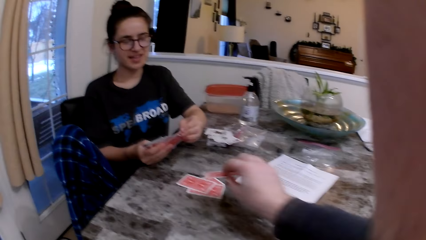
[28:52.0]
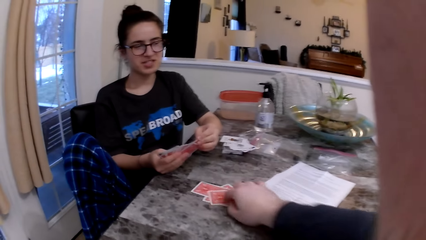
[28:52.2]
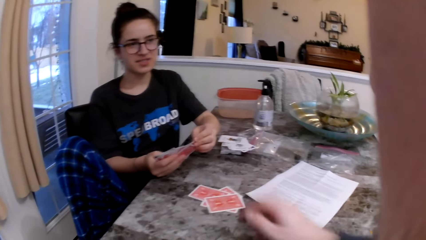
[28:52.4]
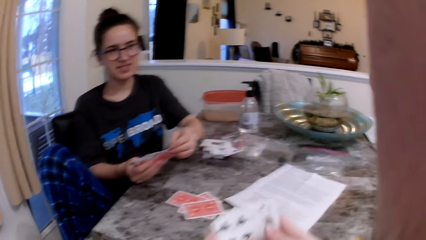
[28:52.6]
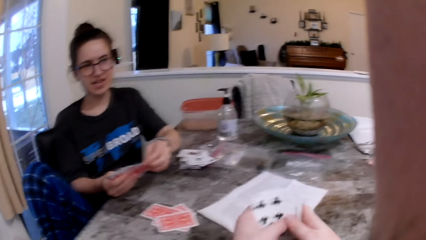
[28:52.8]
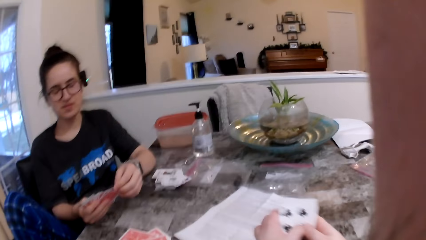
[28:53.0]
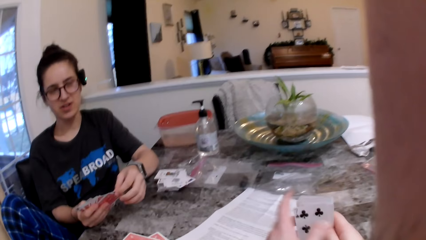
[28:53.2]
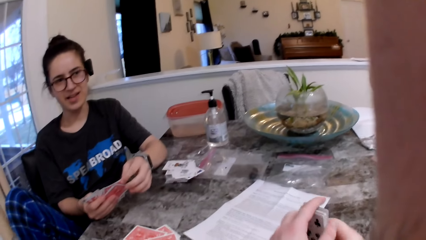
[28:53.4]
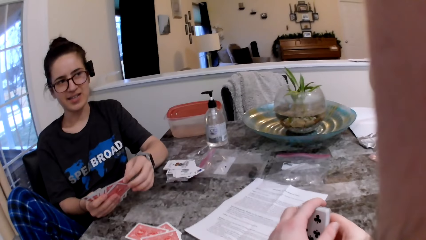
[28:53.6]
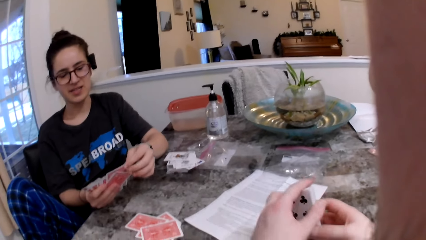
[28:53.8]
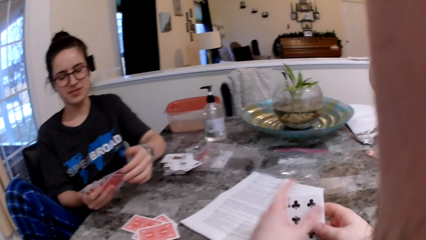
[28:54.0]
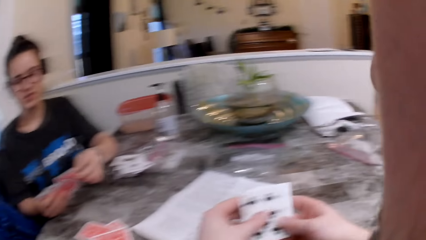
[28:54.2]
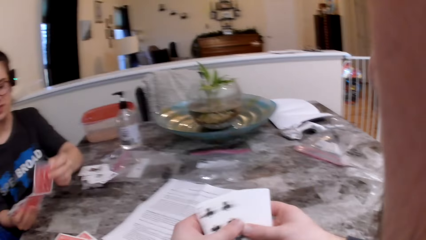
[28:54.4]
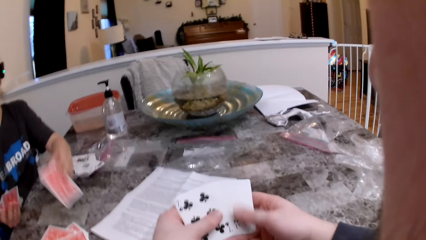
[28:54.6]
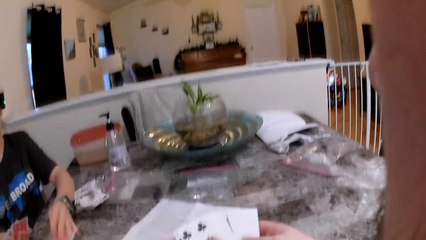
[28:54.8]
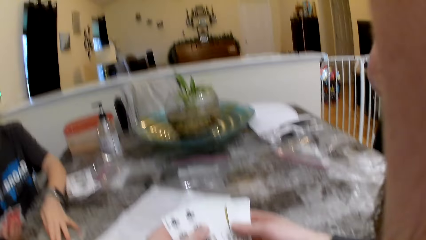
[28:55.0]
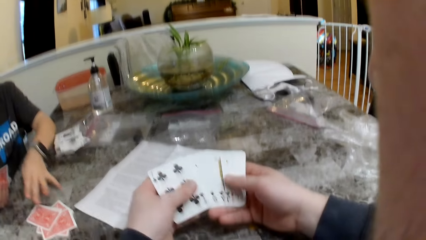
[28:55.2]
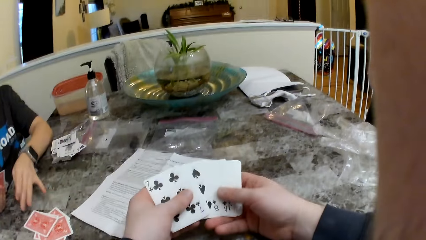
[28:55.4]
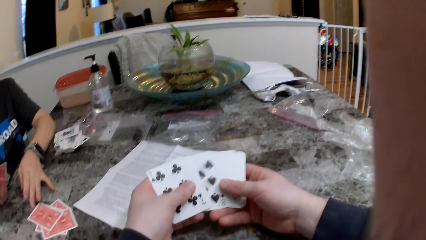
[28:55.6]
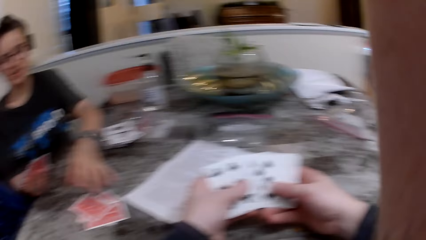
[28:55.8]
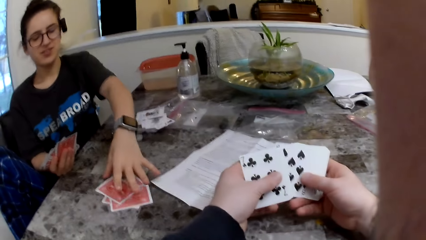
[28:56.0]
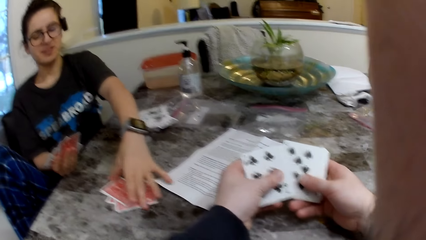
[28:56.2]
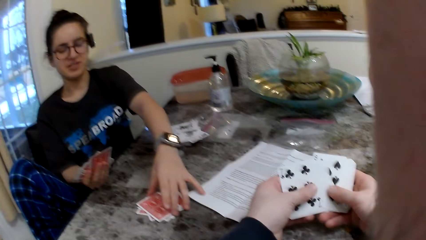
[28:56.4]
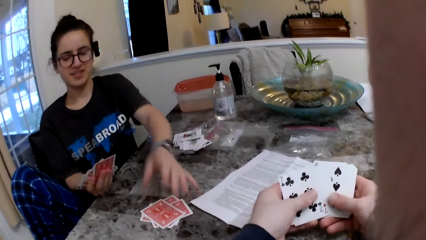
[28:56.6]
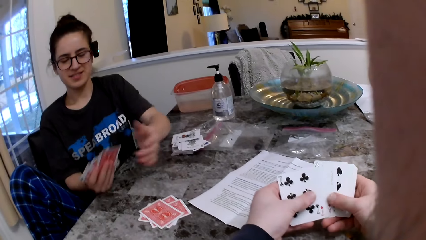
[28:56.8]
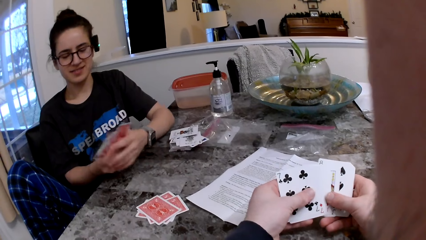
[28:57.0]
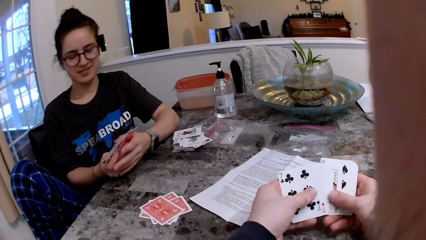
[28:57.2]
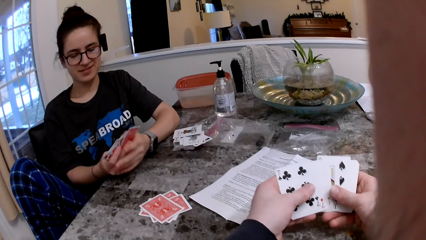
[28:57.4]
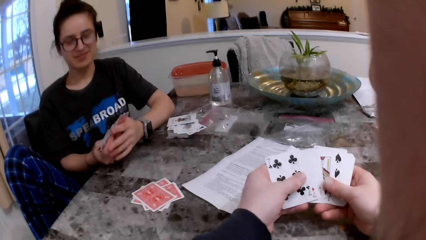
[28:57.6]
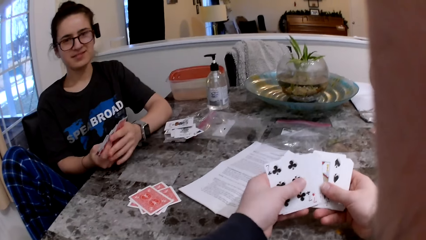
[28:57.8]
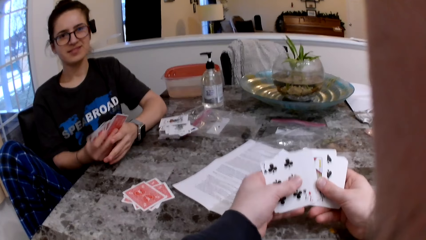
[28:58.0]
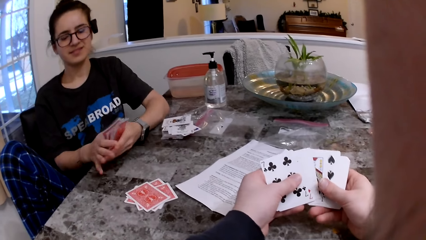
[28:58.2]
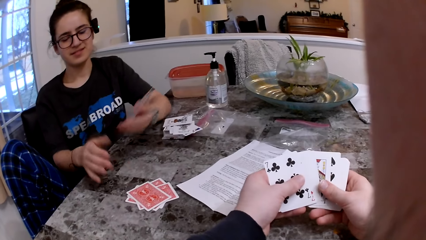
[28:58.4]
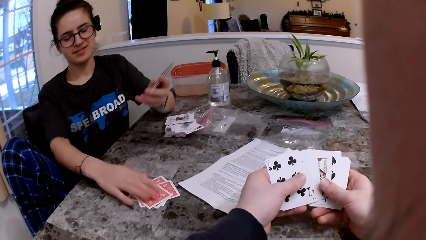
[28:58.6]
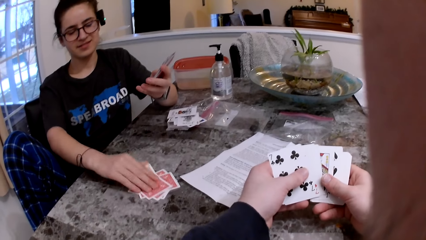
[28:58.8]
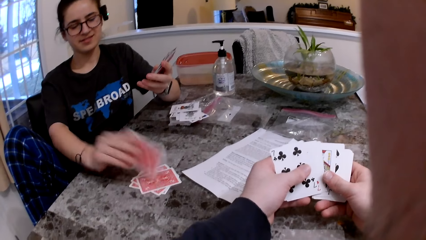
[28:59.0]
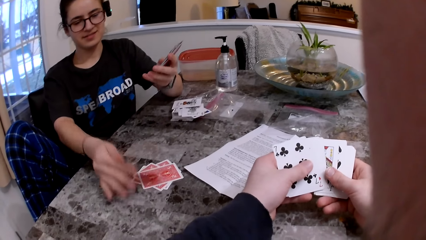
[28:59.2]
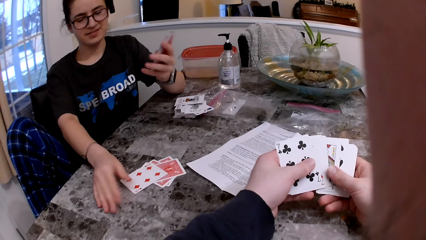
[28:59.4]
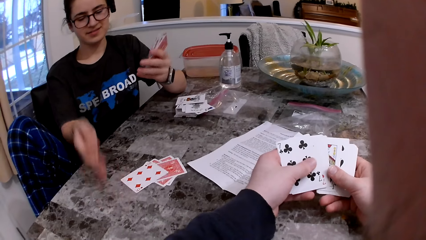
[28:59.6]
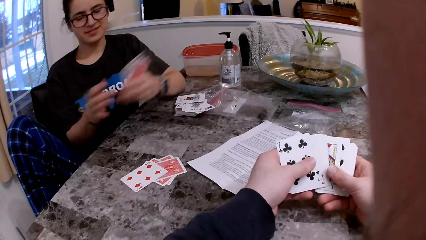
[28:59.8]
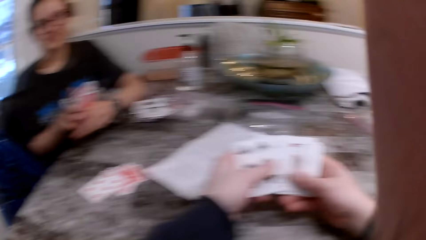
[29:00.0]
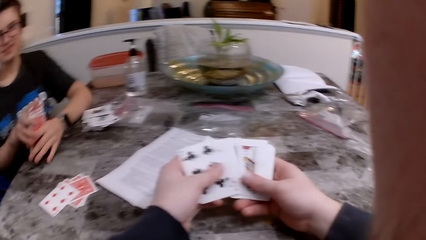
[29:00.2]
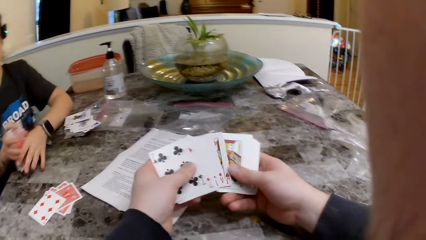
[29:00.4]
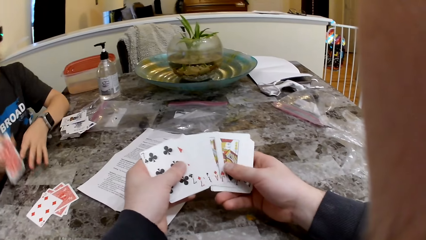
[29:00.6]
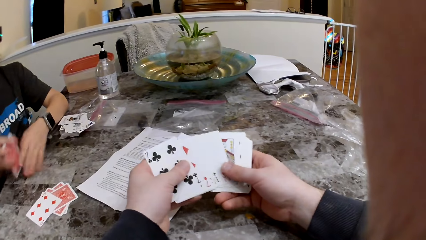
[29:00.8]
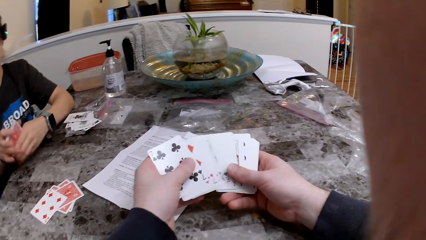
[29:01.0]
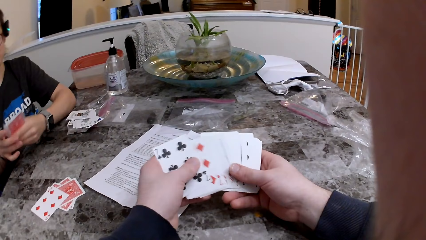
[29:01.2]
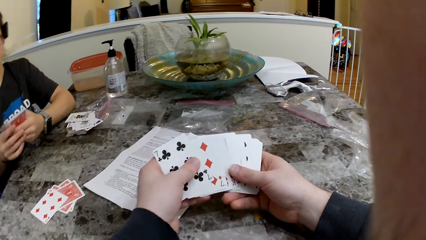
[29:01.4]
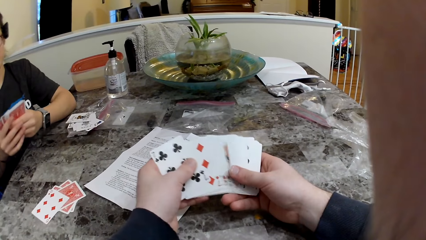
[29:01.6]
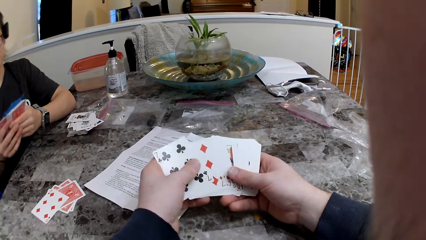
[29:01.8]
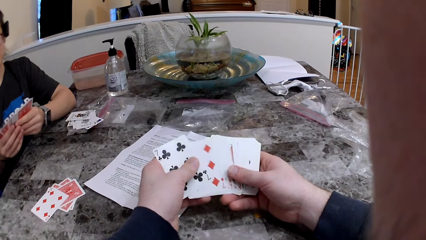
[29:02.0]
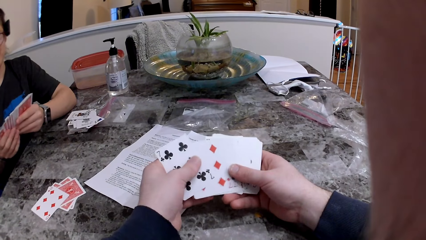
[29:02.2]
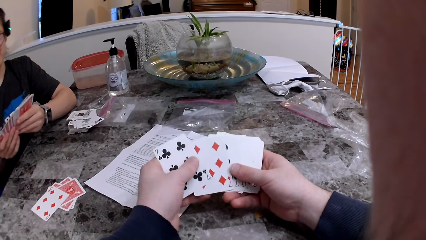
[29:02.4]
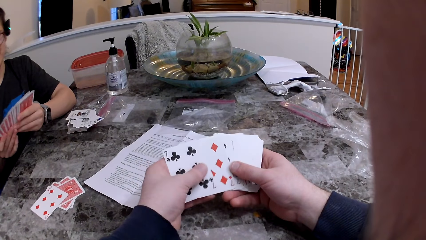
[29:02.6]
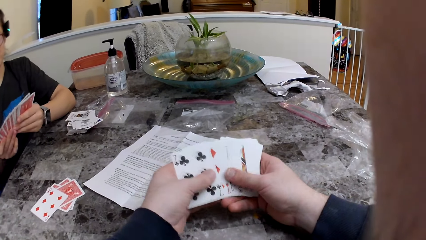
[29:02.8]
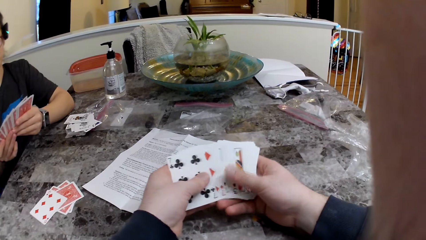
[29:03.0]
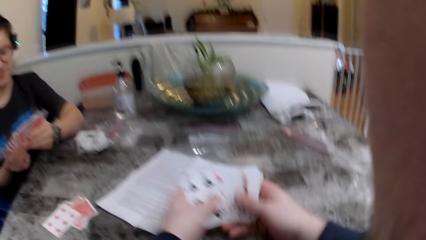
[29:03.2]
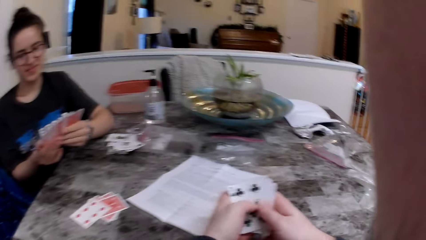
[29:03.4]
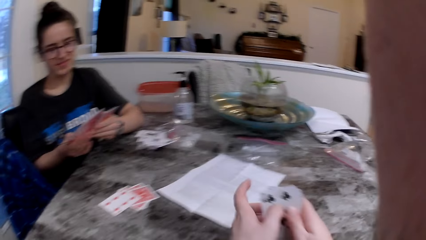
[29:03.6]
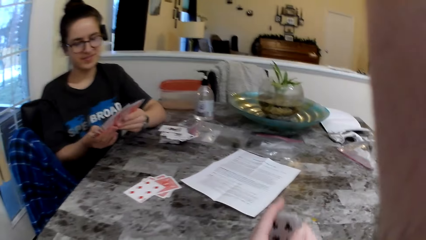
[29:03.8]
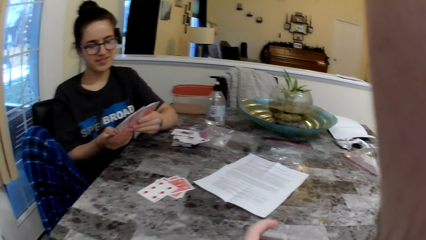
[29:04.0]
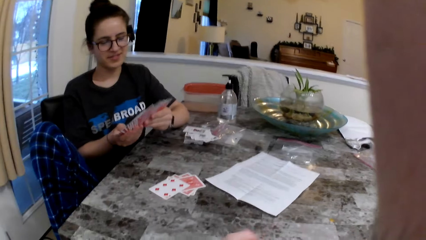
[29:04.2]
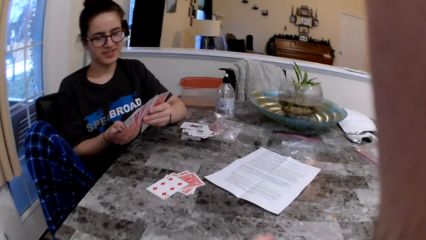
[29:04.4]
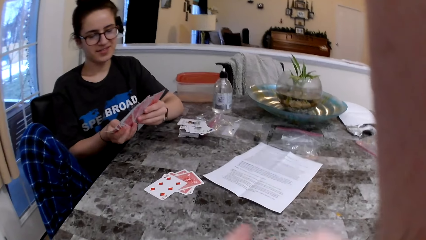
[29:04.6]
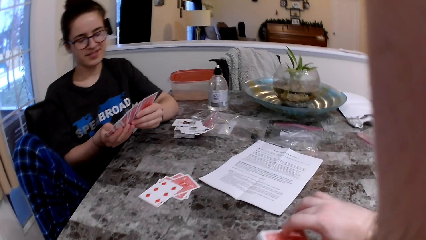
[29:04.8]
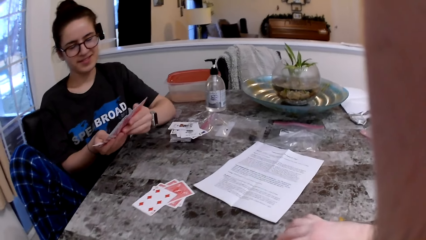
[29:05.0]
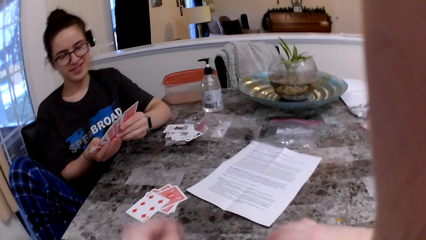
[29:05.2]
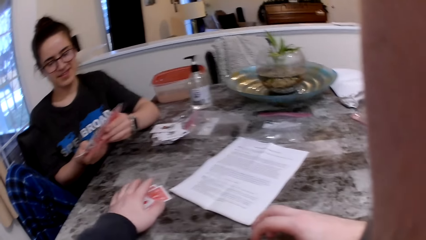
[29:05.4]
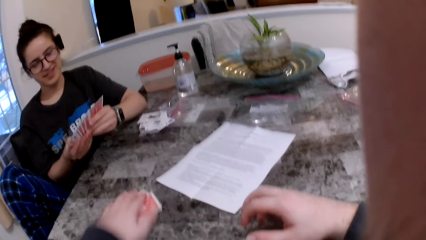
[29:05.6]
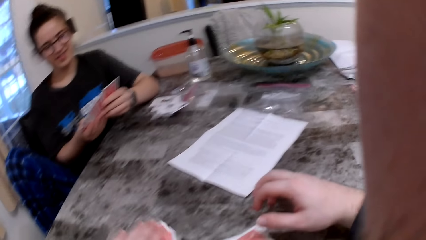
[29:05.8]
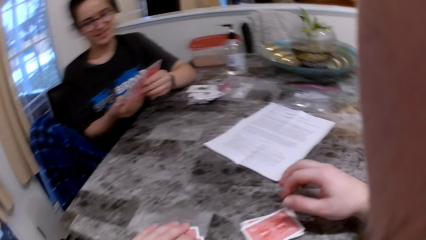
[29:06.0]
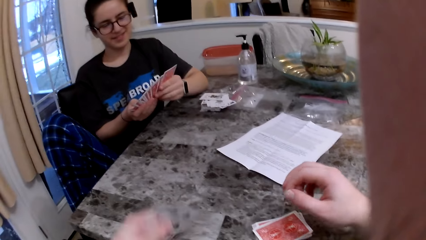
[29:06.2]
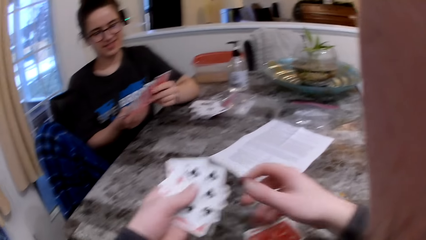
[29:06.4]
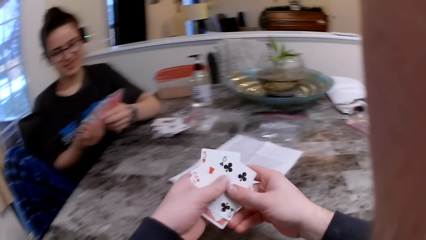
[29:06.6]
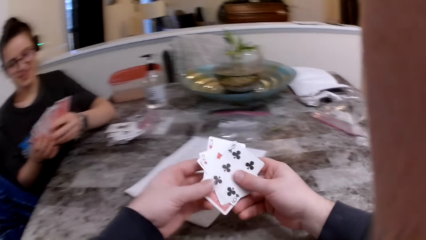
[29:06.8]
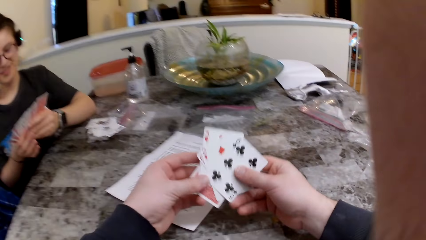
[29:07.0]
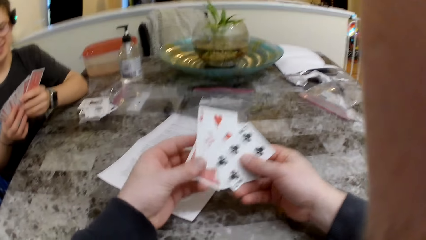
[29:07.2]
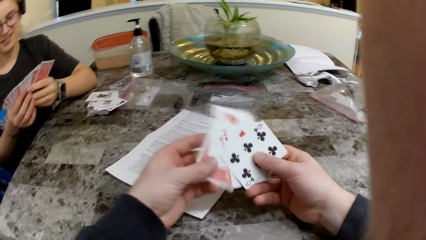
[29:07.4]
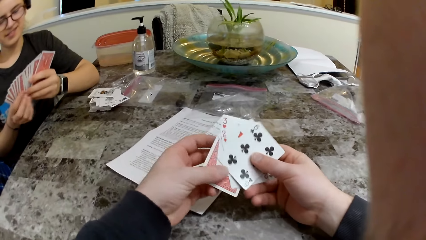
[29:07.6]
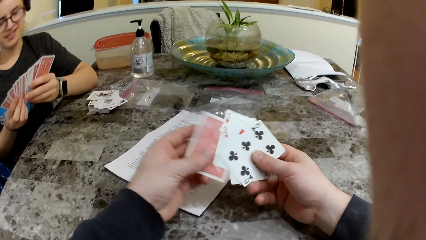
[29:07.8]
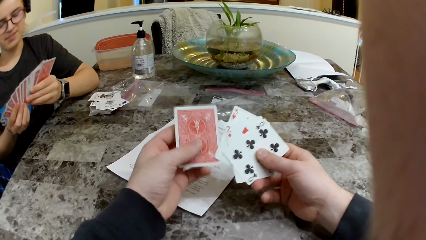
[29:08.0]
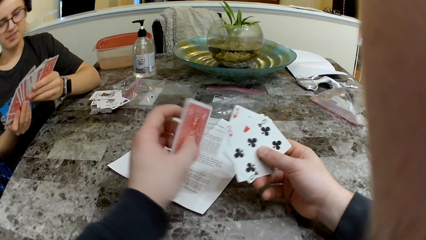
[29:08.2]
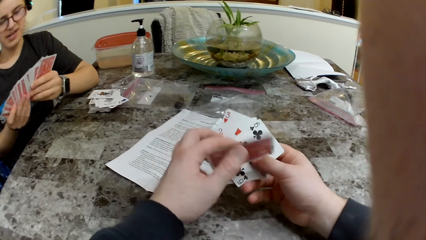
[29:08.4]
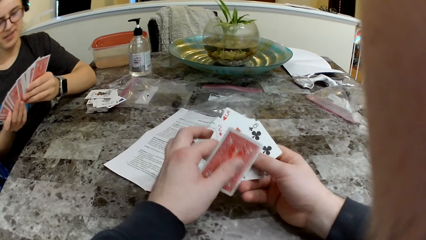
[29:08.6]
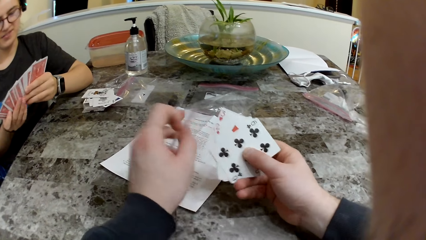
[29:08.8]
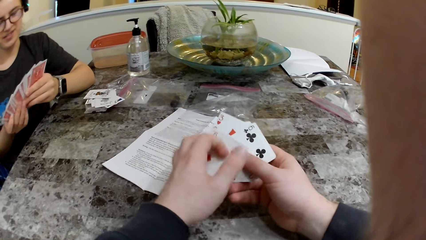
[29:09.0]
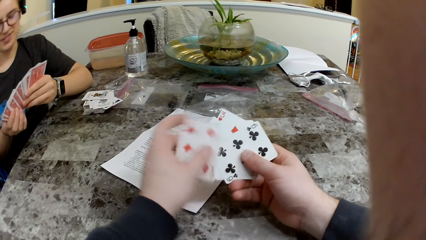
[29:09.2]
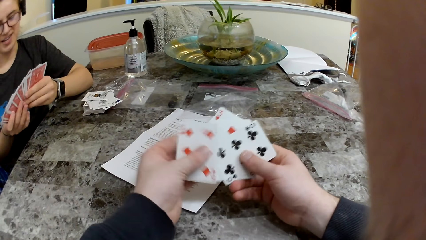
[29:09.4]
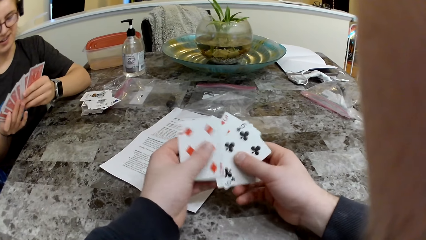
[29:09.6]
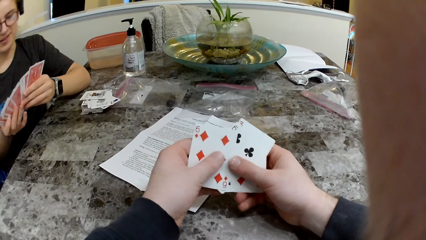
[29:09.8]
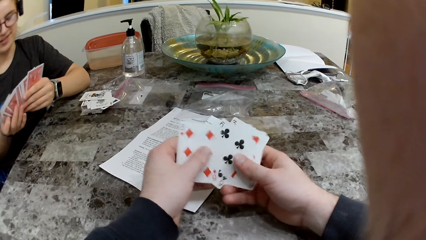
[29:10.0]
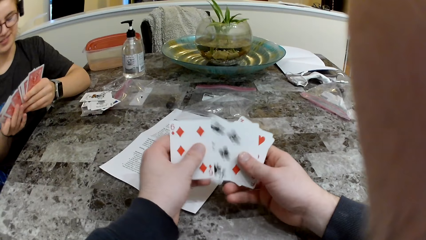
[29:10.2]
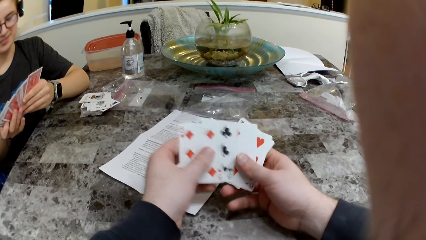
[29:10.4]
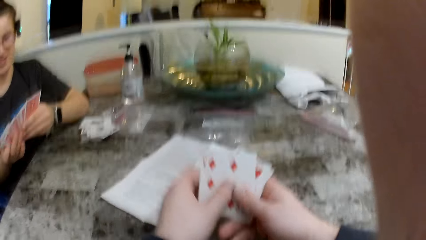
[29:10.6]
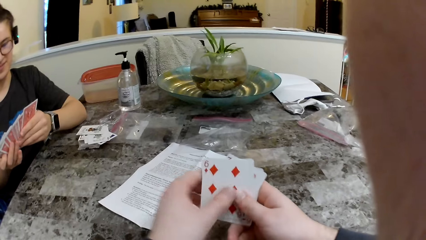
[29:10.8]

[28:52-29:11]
The camera wearer puts the card on the table, arranges the cards and checks the cards. The woman puts the card on the table. The woman passes the cards to the left hand and flips a card on the table with her right hand. The woman arranges the cards and checks the cards. The camera wearer drops the card in his right hand on the table. He picks up some cards on the table with his left hand. He rests his arms on the table. He checks the cards.
